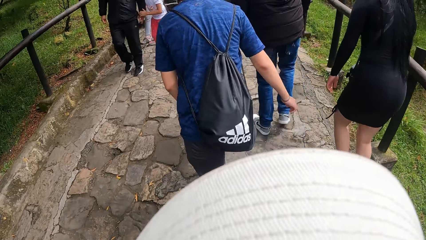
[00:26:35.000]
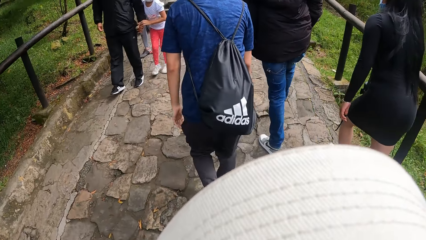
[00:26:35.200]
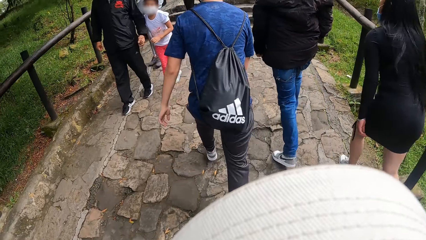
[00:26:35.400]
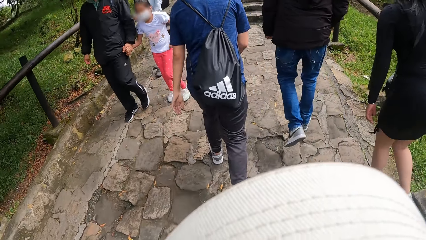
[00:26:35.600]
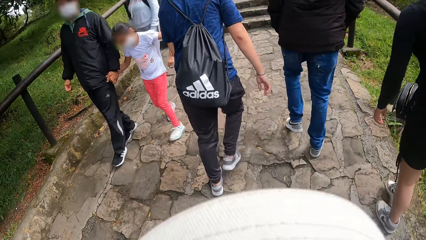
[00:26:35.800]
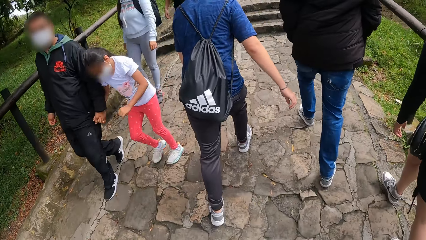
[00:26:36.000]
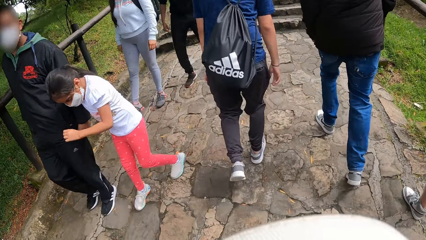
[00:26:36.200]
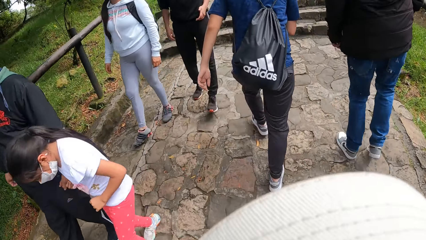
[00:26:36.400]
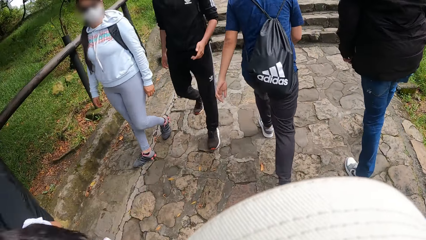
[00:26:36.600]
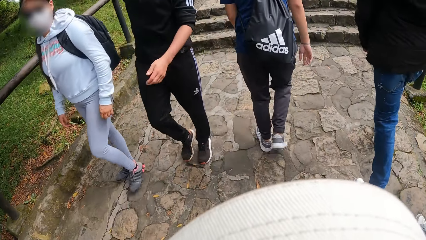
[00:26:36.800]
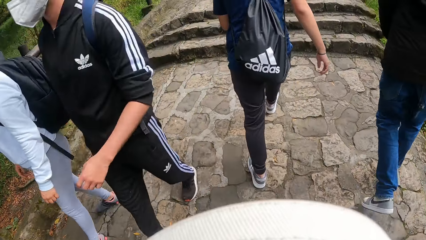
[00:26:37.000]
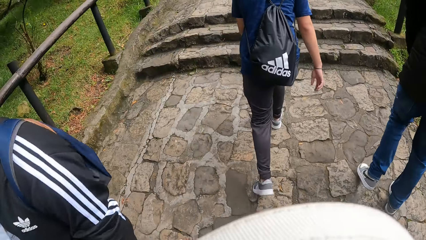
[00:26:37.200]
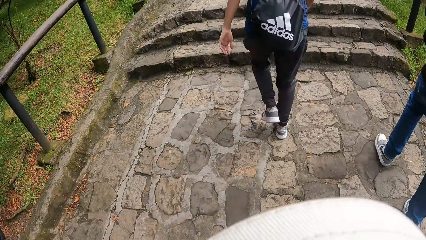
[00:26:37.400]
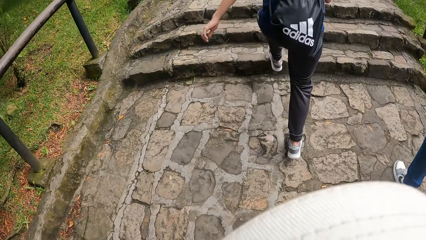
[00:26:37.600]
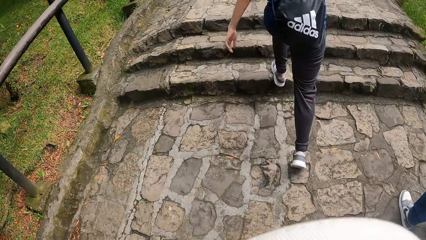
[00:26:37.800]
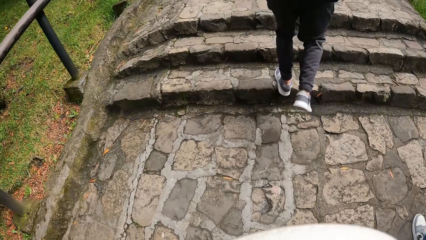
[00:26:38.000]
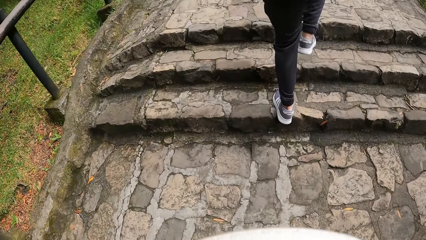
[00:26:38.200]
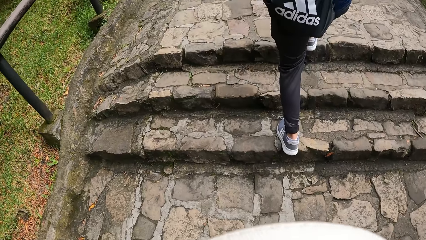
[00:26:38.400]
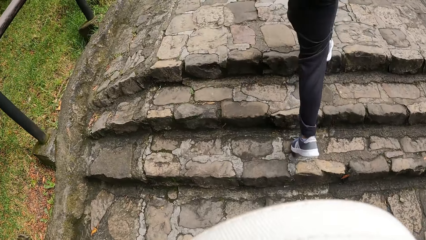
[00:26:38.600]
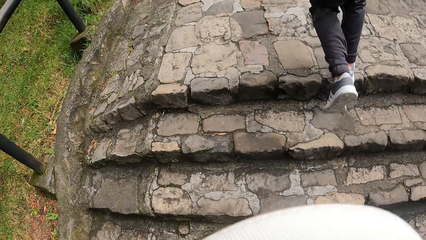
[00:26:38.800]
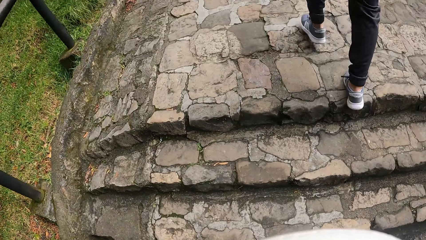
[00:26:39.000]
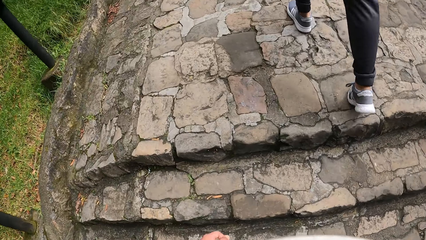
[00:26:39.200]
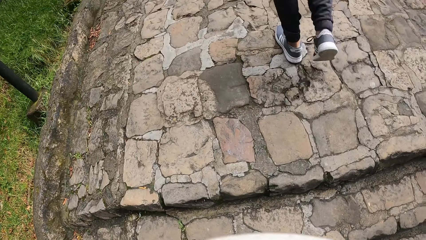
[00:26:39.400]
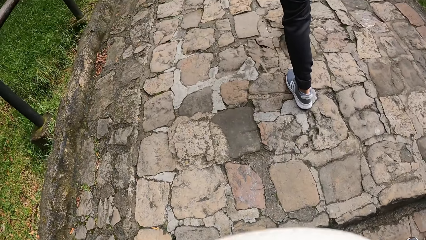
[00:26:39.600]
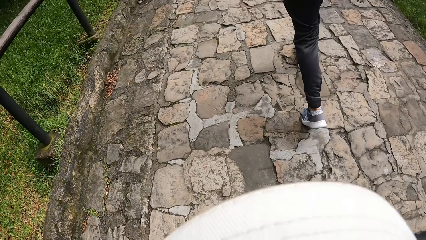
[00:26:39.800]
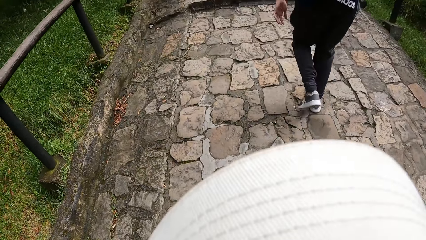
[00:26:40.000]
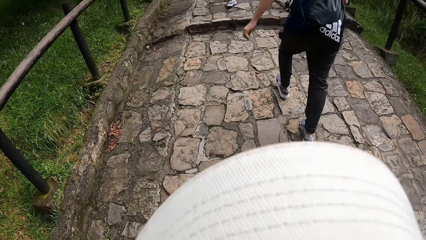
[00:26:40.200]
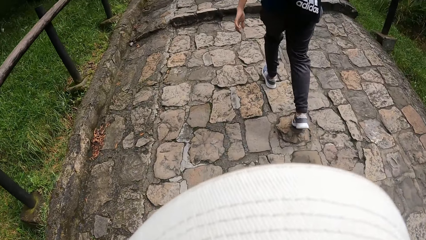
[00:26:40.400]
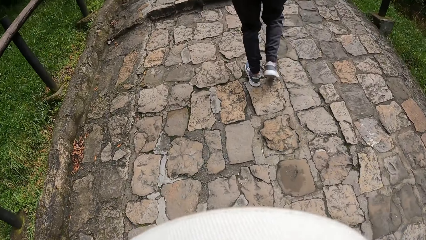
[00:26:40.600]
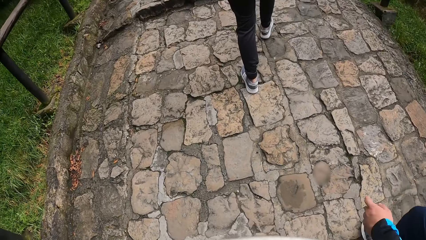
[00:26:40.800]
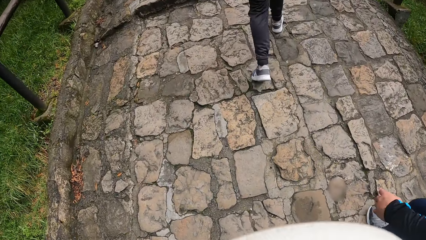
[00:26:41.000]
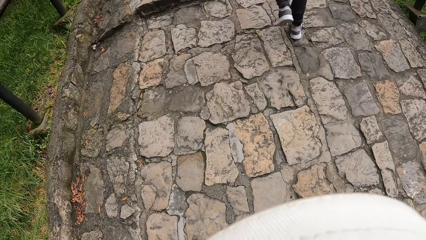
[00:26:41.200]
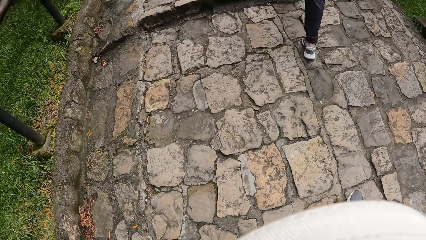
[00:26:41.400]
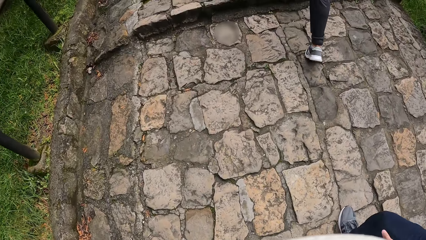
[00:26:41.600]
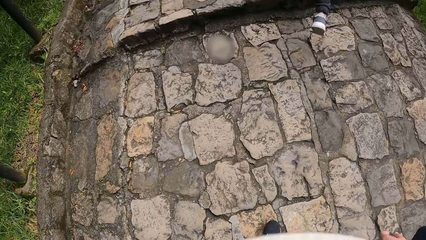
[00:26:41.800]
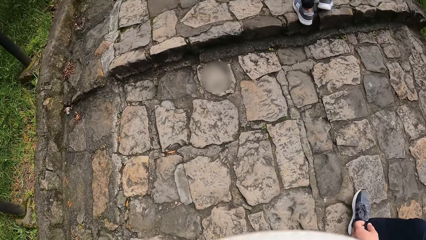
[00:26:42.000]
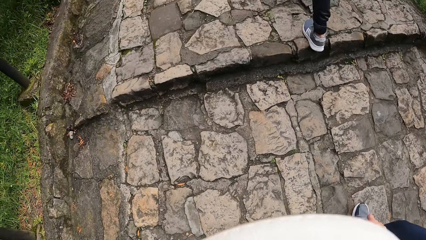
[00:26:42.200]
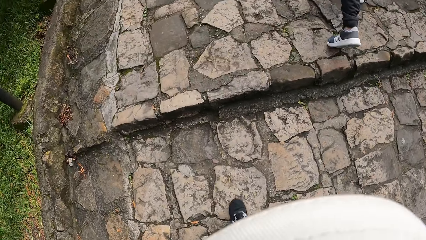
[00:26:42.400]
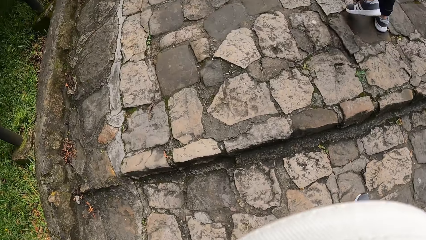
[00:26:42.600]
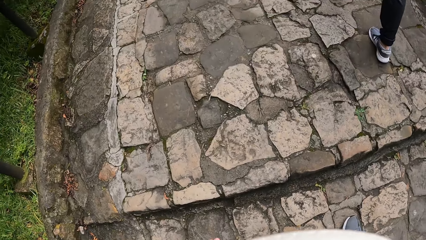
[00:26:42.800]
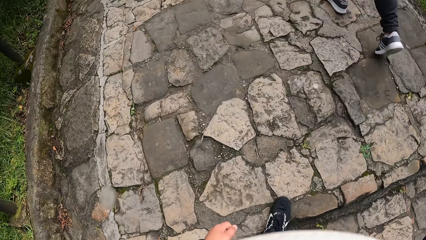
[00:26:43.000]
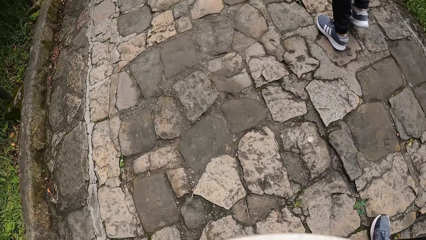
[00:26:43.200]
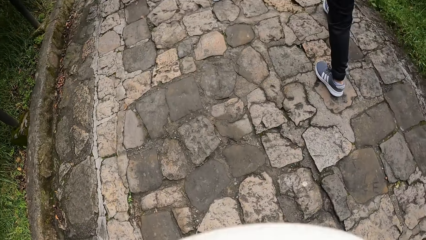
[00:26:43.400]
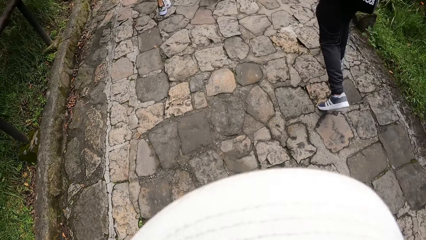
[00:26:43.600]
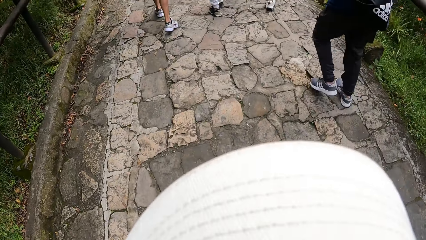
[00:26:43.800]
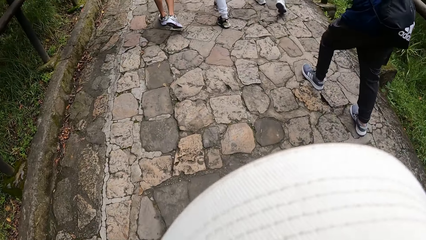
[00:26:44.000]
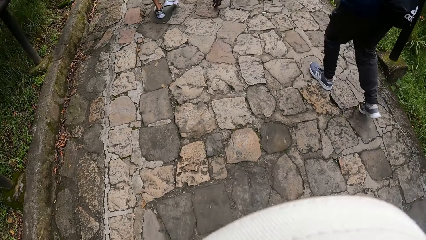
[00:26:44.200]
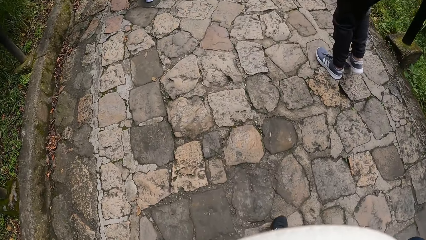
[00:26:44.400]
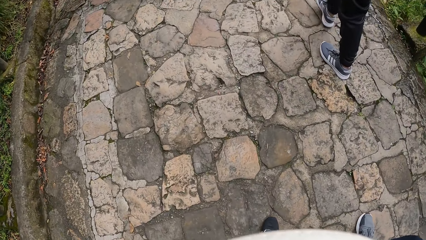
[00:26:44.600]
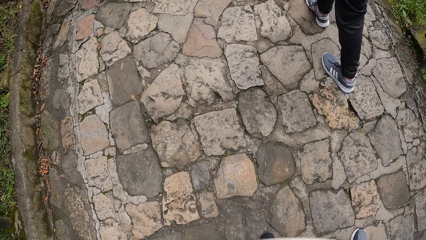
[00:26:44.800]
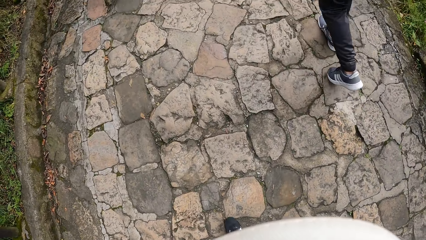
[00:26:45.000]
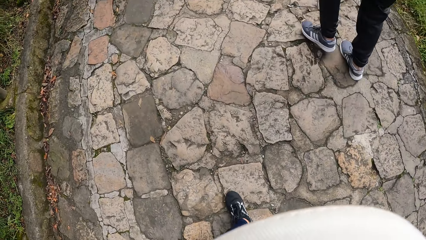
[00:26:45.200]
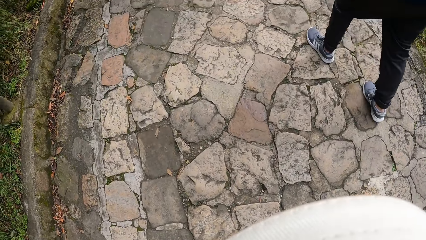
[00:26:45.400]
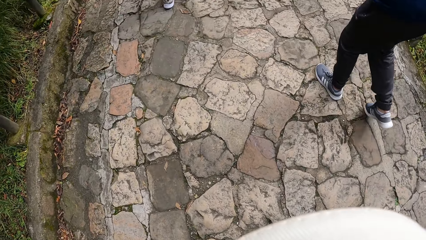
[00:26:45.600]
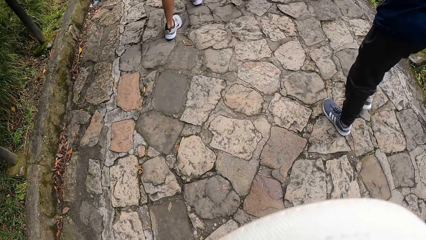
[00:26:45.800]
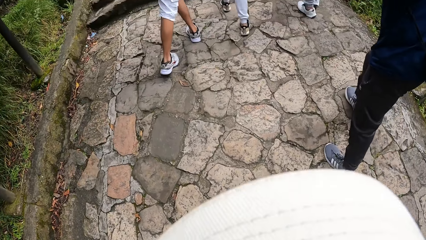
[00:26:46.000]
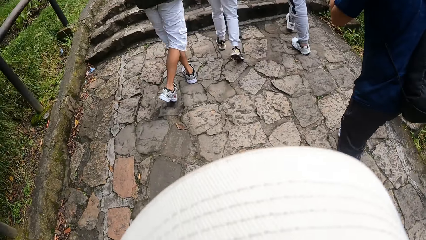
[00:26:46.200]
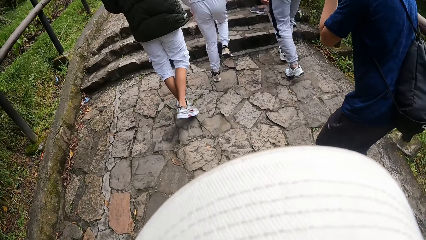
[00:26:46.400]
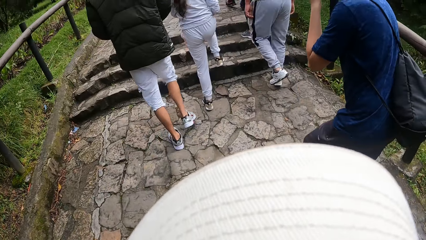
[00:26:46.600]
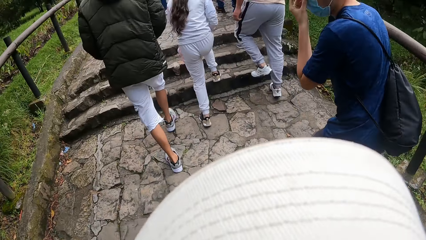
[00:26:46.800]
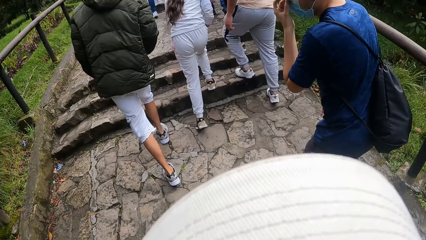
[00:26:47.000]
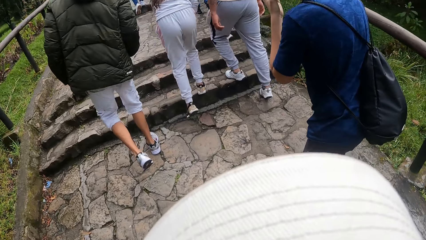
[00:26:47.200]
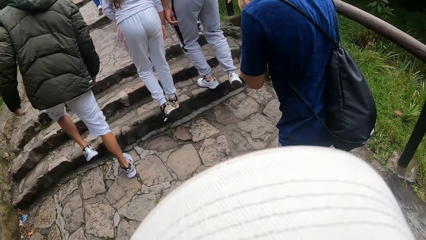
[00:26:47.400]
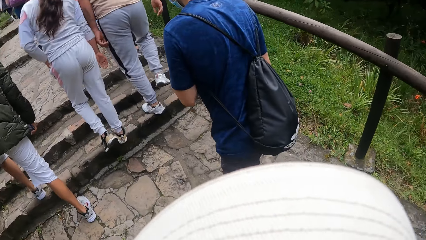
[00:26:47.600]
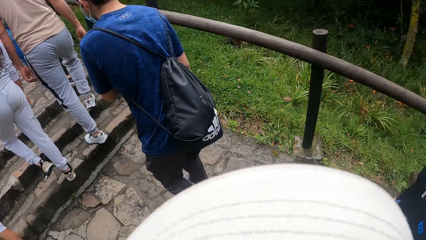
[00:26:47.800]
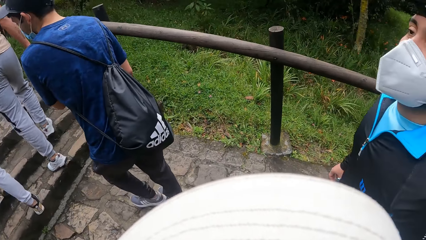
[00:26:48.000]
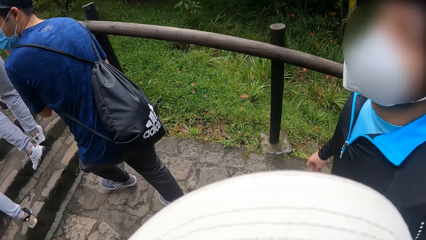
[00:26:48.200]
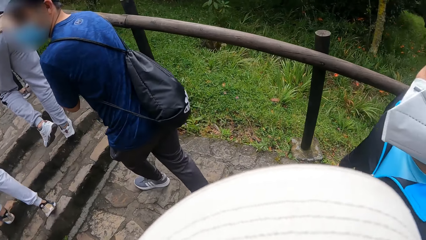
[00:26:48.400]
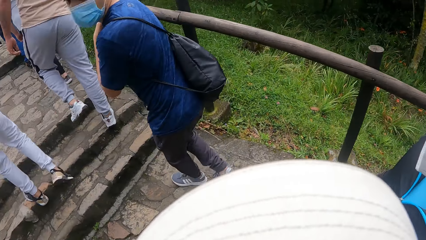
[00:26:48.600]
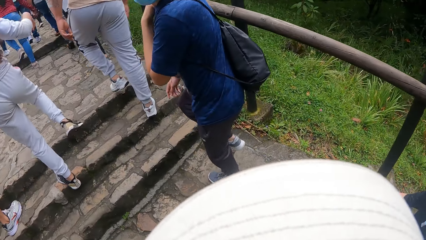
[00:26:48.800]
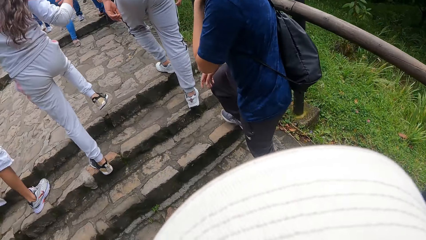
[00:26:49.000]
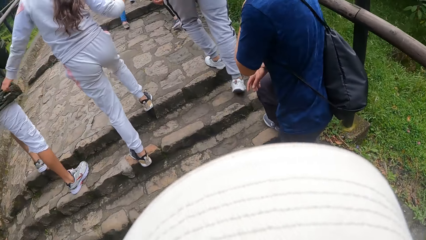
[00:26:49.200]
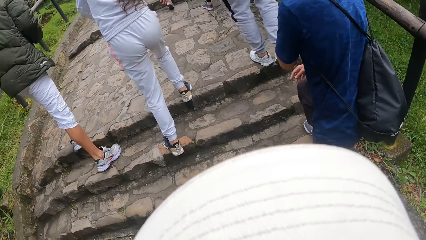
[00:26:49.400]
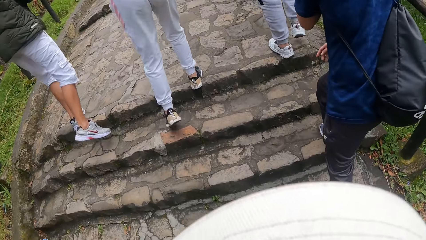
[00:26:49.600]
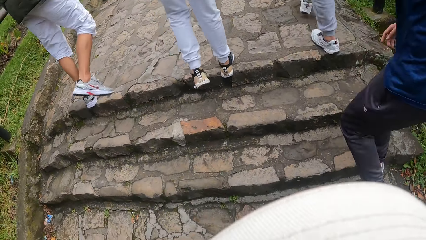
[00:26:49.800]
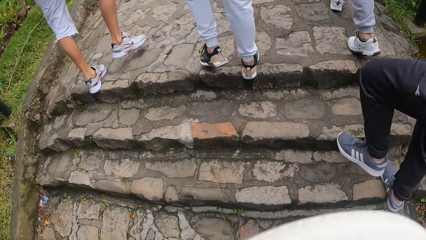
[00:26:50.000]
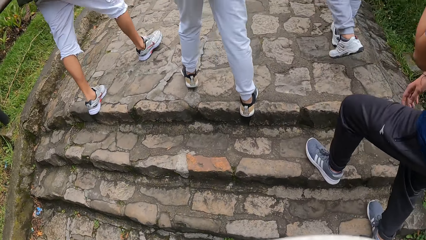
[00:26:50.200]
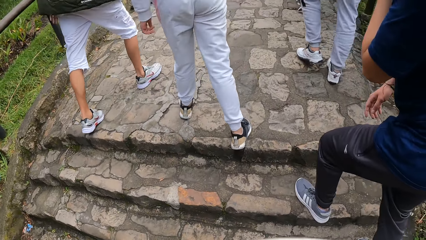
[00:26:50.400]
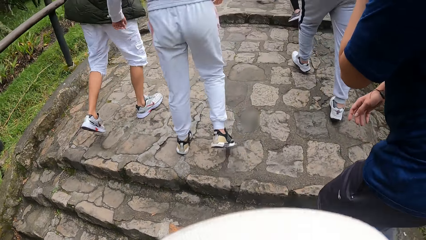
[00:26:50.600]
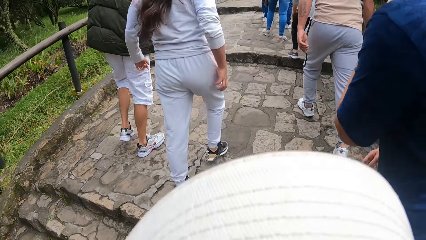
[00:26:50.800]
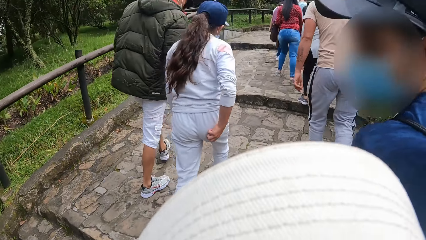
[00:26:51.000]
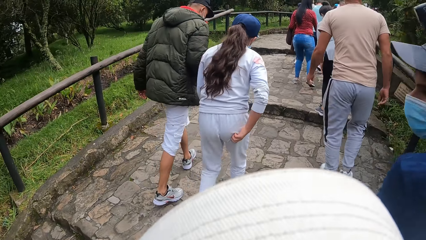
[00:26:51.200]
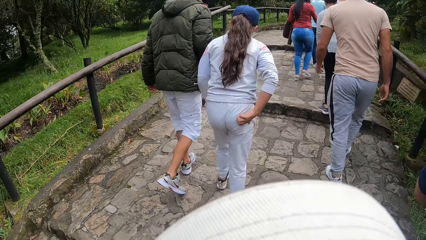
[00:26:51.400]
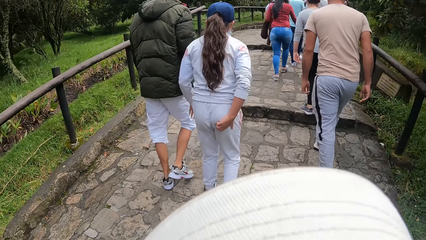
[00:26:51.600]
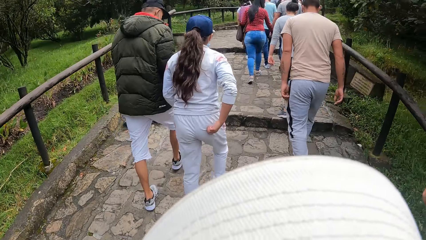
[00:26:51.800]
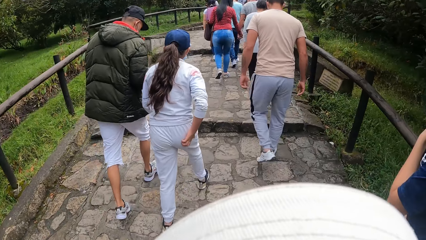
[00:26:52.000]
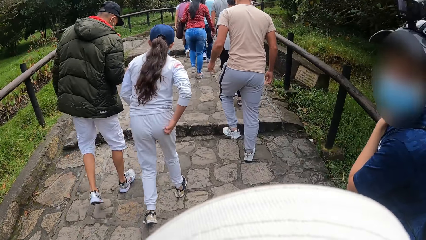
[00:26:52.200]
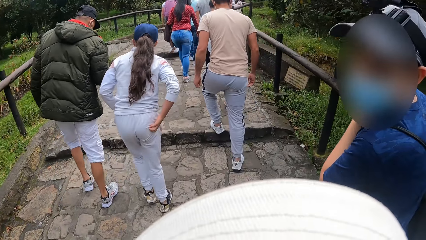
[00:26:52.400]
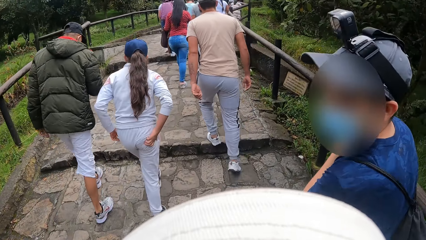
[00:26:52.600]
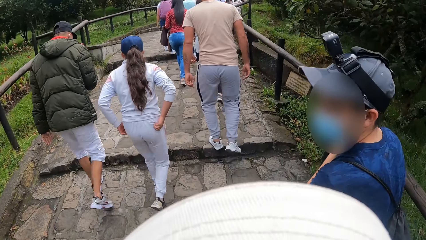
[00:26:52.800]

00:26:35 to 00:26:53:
The camera wearer walks on the pavement. The man climbs the stairs. He climbs the stairs again. The camera wearer walks up the stairs.
